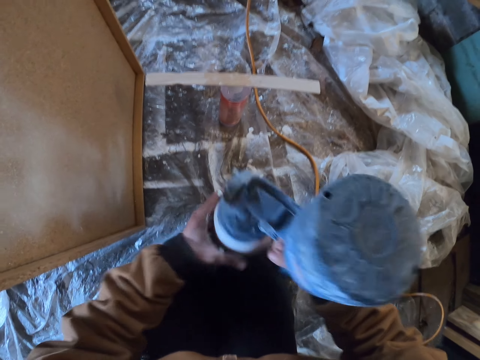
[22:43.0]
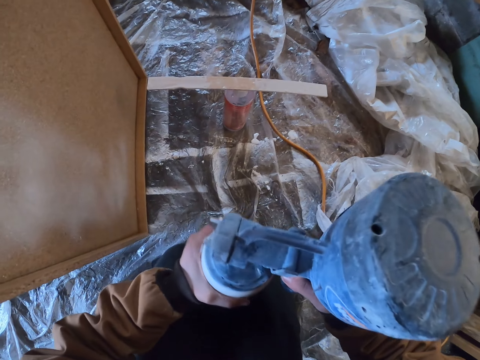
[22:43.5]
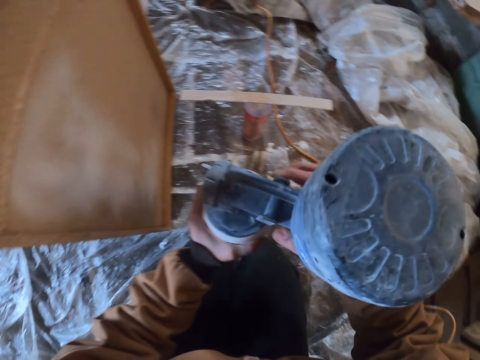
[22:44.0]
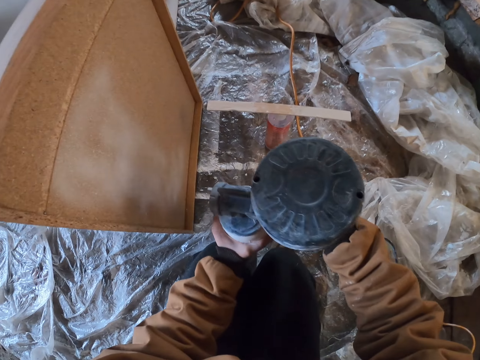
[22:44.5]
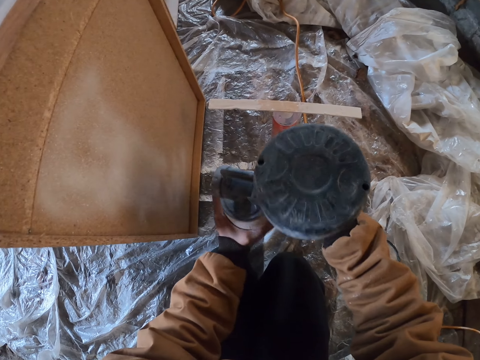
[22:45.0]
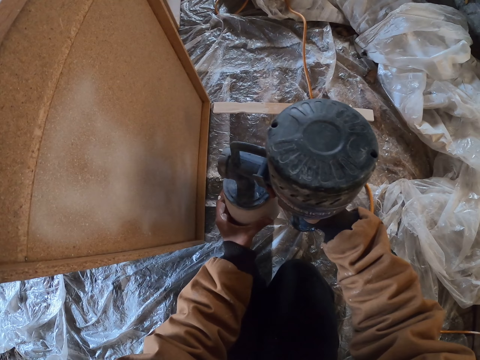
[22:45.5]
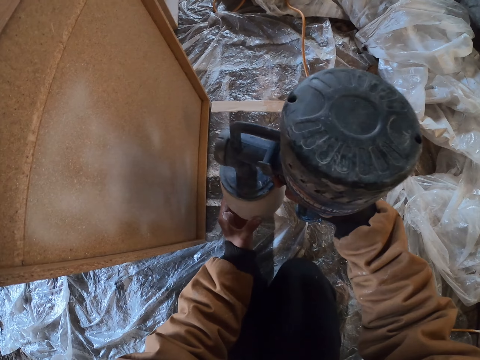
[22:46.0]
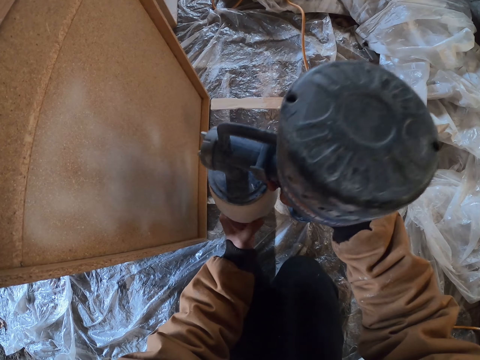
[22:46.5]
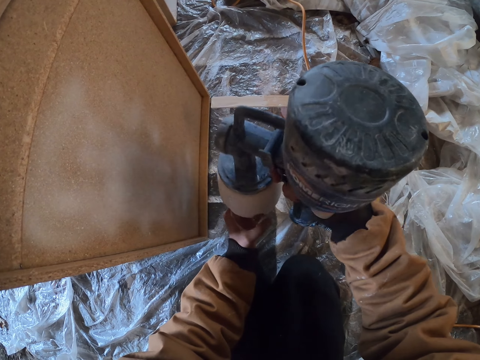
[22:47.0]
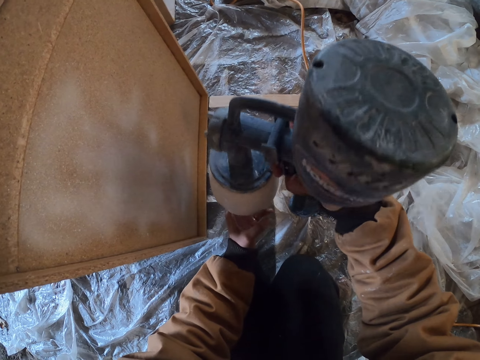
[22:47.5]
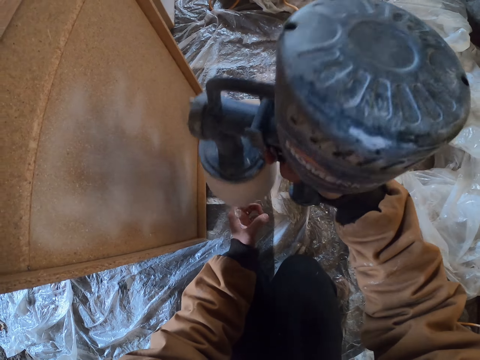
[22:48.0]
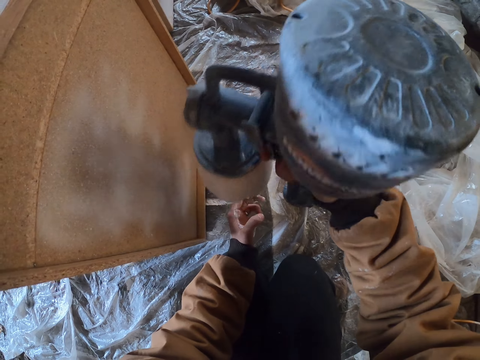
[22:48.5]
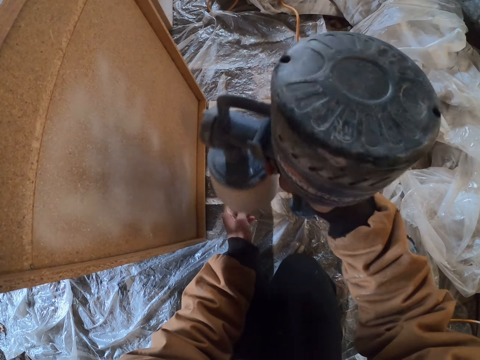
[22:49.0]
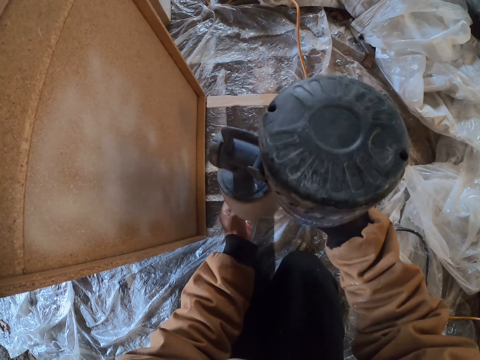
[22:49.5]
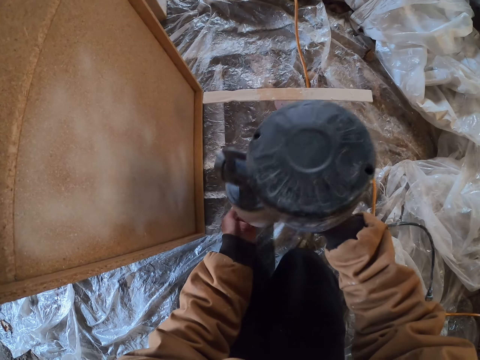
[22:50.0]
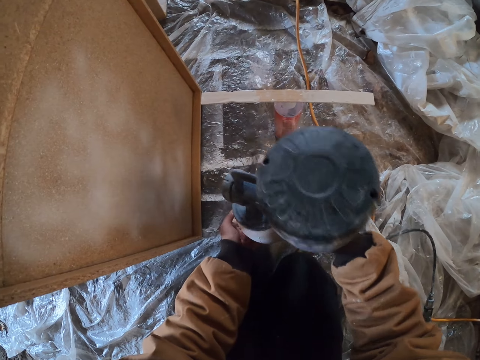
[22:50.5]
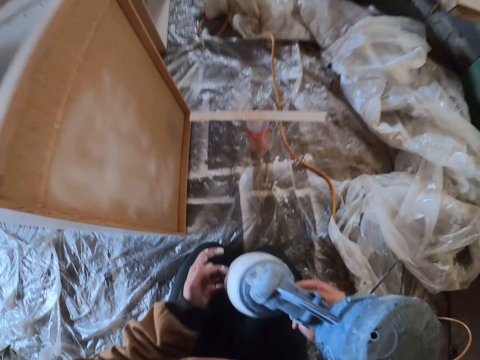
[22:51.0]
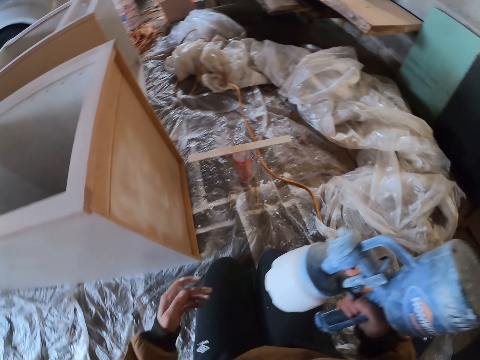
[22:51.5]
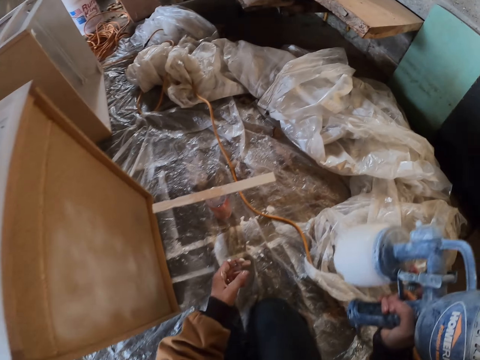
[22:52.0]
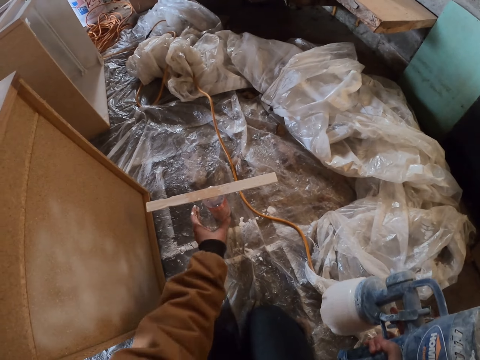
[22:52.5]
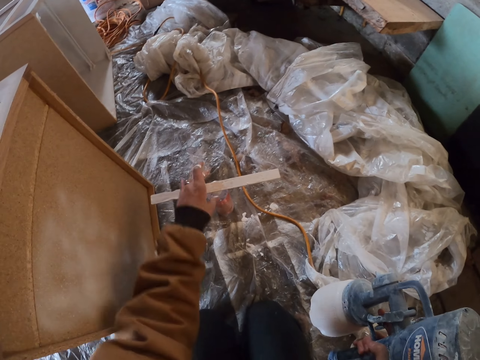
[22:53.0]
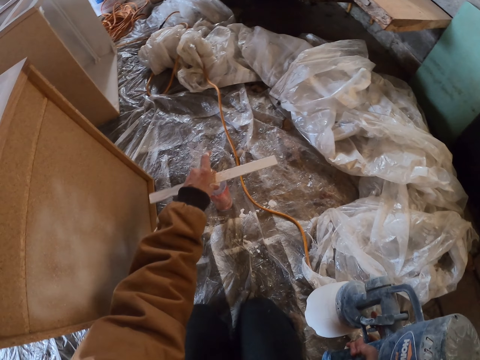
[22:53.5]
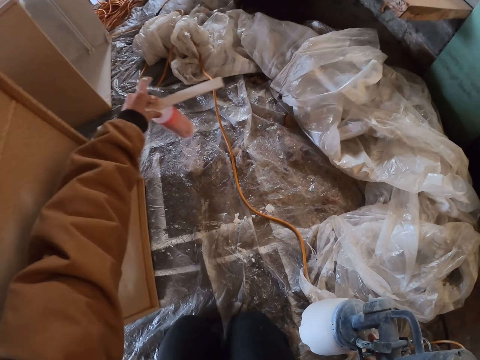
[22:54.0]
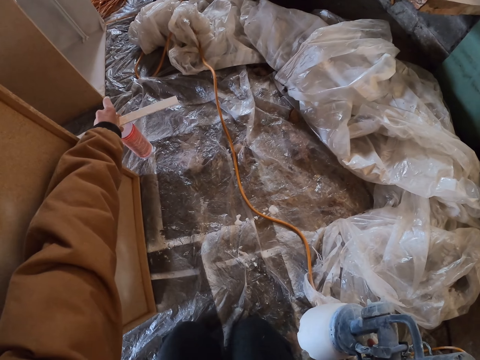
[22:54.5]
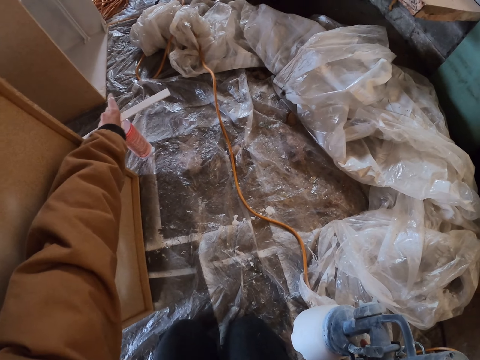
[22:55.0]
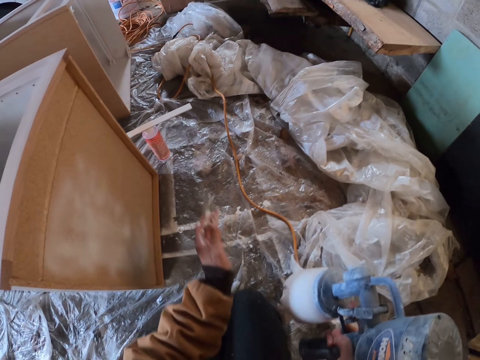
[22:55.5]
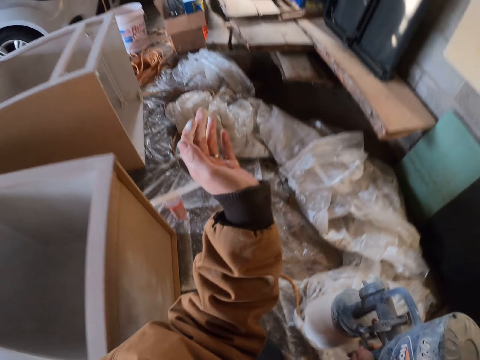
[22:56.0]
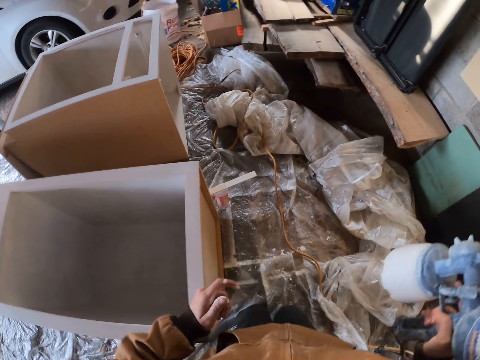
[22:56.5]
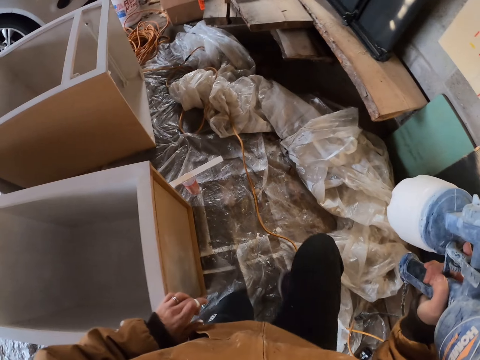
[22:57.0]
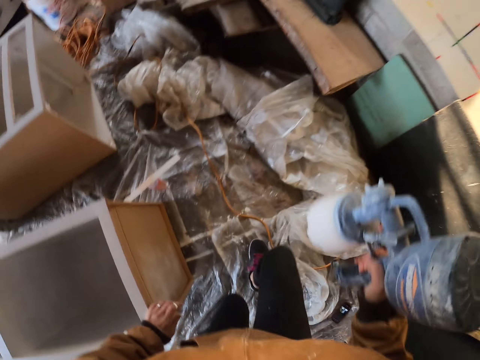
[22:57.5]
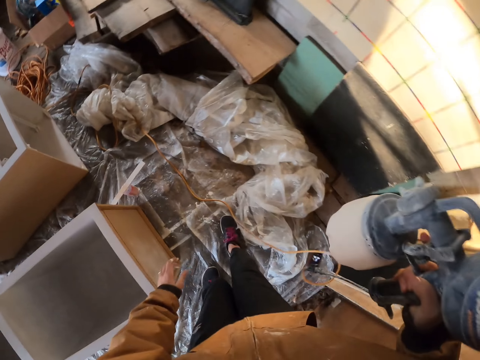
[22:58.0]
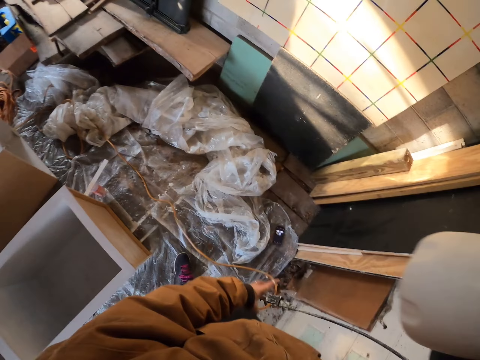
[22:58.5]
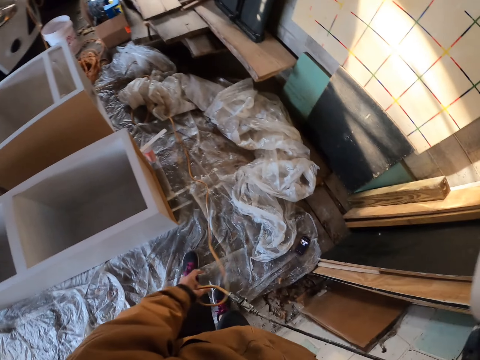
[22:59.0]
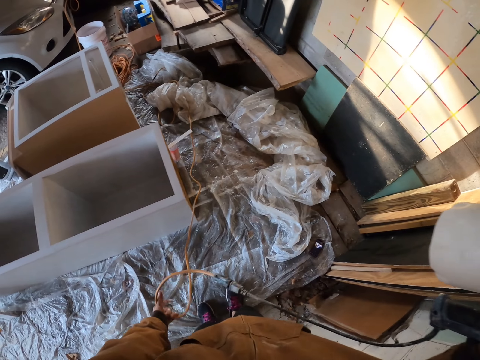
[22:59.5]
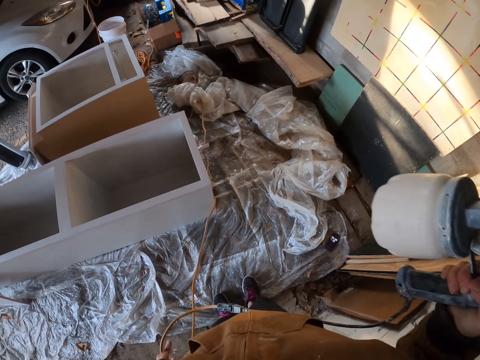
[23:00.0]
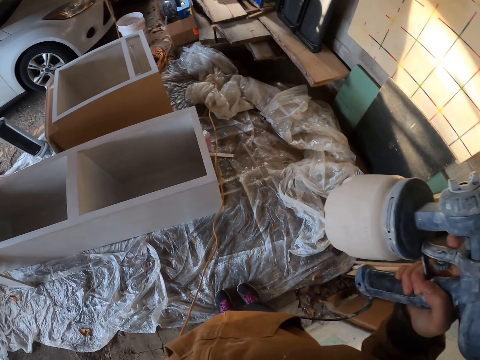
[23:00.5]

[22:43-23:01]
The camera wearer sprays the cabinet. He sprays the paint on the wood. He looks around the room. He lifts the bottle with his hand. He places the bottle on the floor. He stands up from the ground. He pulls the cable with his hand.

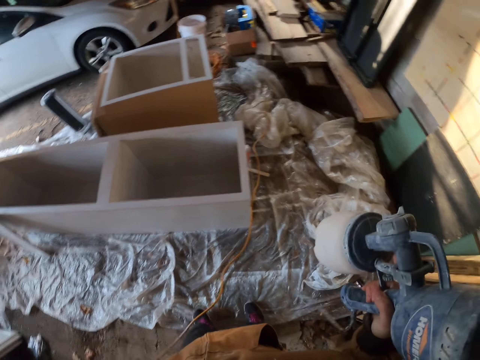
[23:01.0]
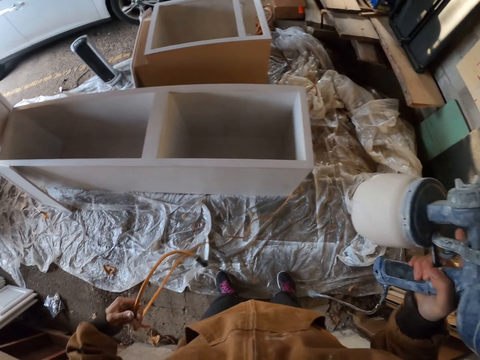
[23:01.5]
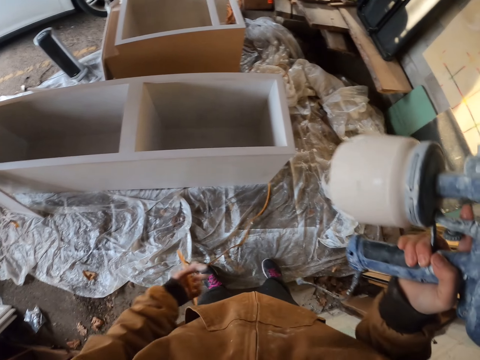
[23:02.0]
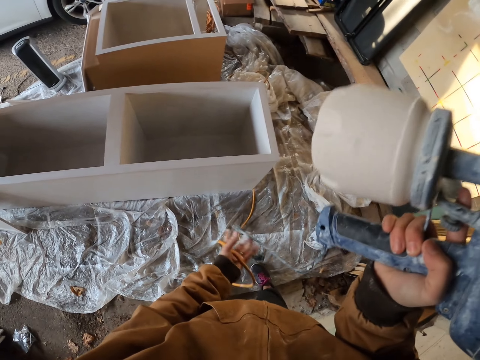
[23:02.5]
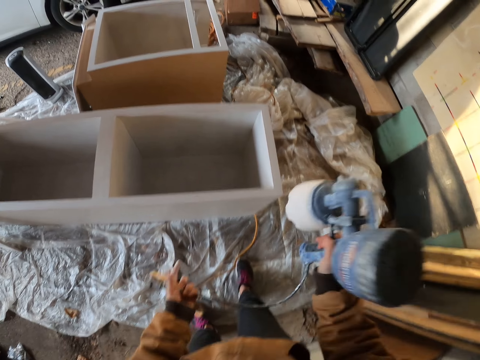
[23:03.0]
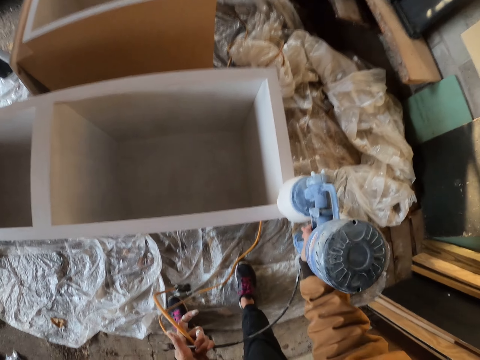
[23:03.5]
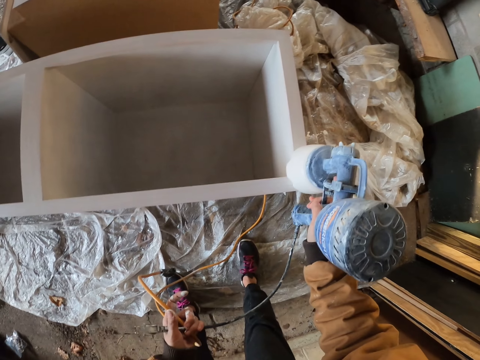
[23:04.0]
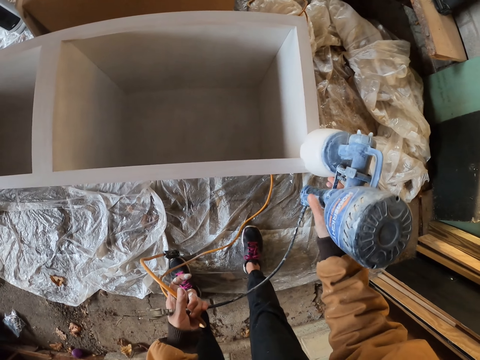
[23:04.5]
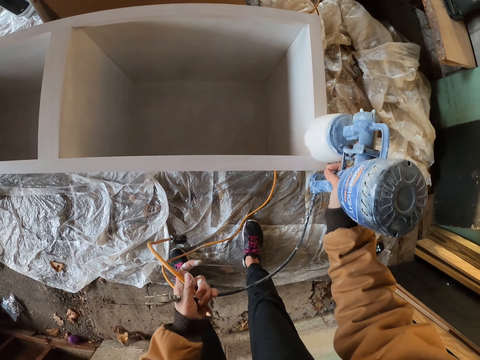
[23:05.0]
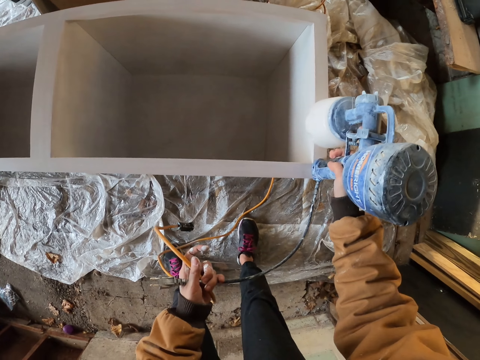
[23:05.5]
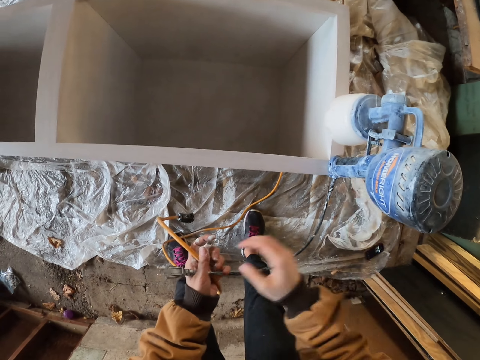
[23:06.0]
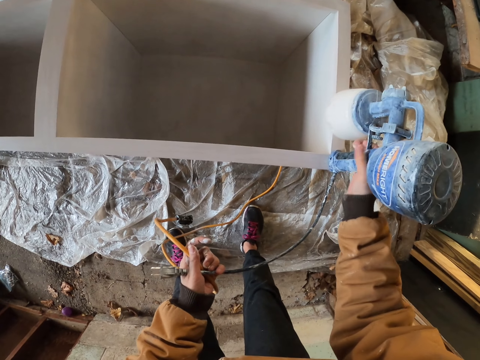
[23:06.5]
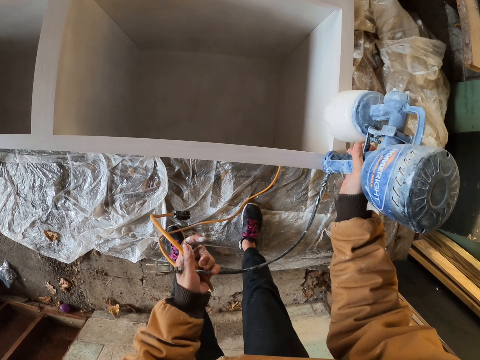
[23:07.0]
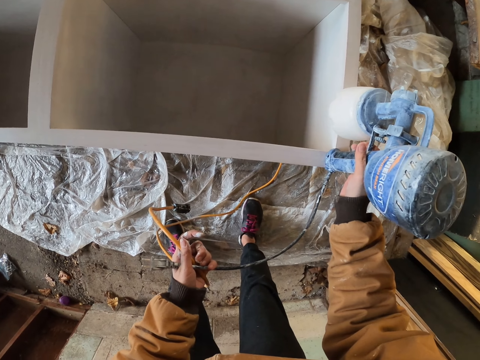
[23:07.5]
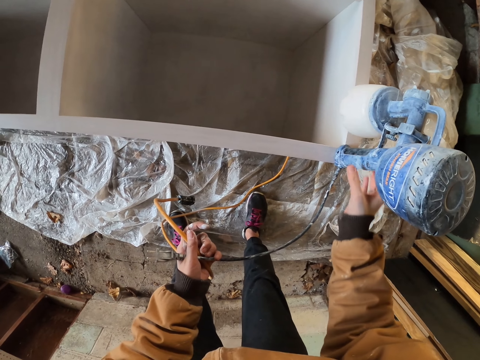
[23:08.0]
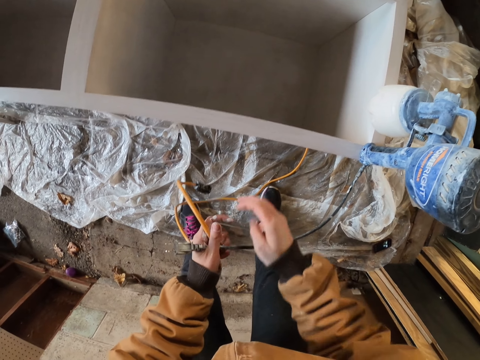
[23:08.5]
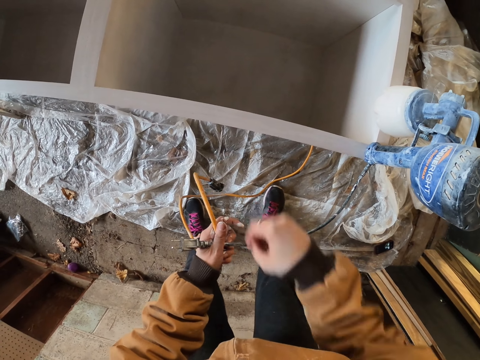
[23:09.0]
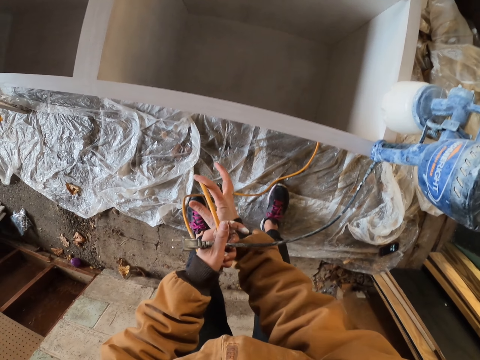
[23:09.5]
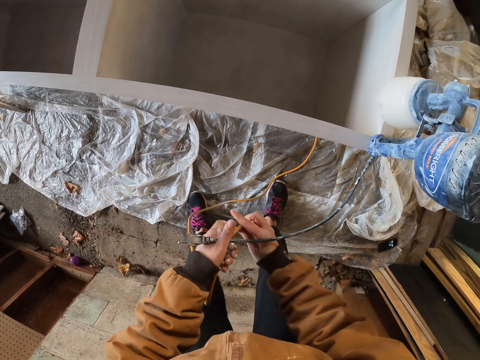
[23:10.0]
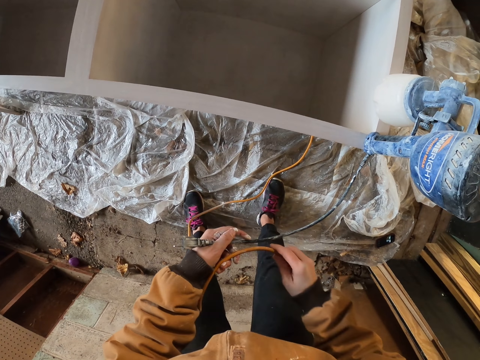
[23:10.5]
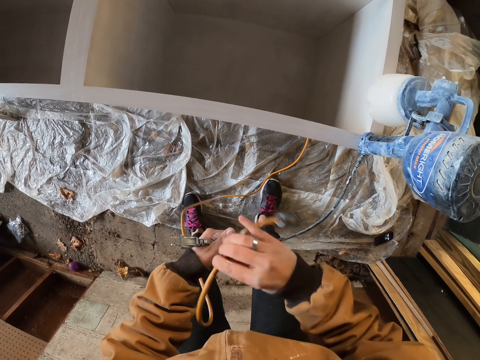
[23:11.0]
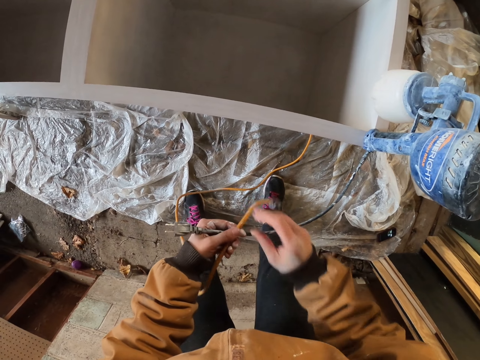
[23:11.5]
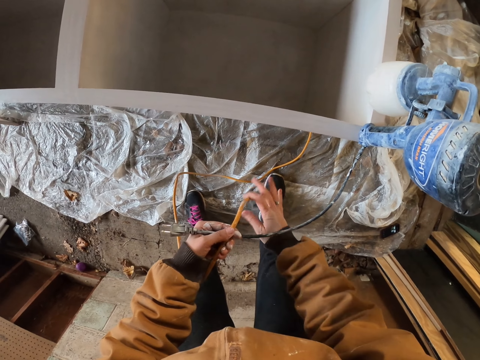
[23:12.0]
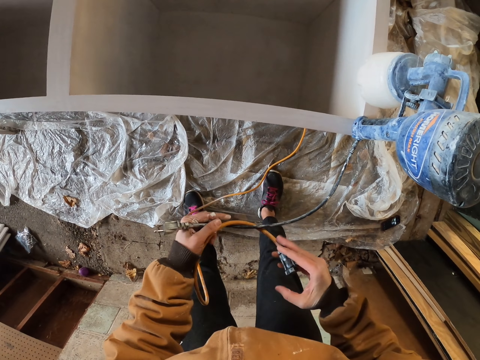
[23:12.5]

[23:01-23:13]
The camera wearer places the spray gun on the wood structure. They hold the spray gun. They fix two cables together.
